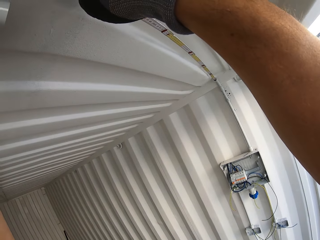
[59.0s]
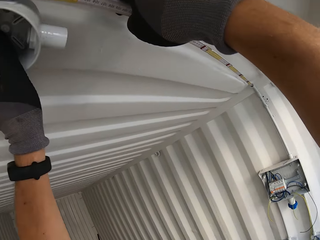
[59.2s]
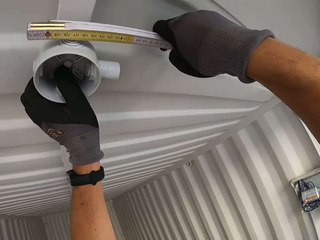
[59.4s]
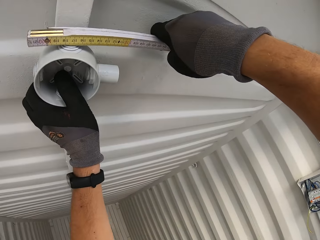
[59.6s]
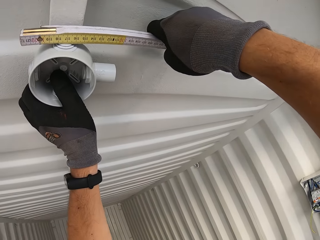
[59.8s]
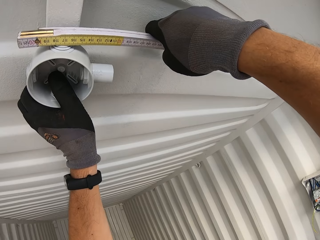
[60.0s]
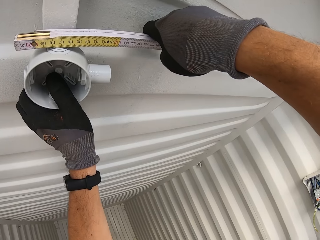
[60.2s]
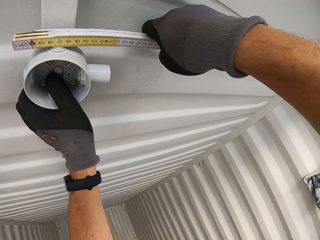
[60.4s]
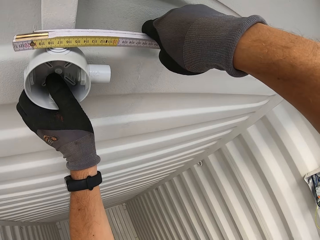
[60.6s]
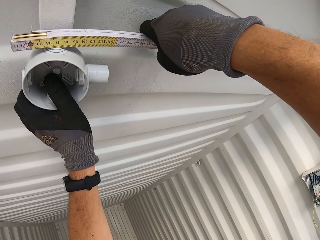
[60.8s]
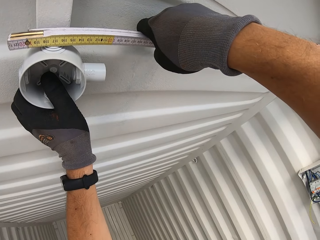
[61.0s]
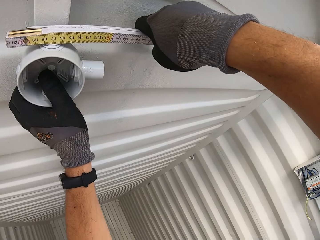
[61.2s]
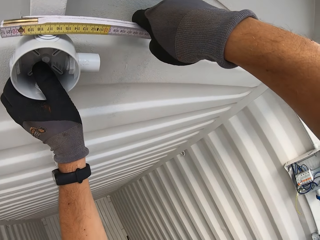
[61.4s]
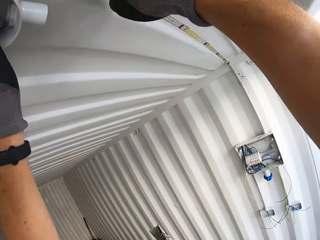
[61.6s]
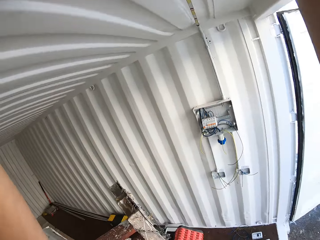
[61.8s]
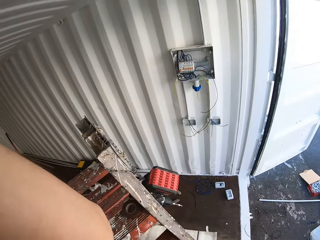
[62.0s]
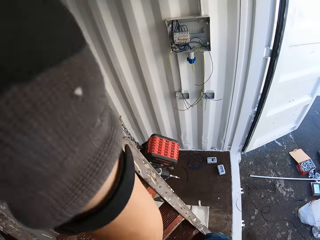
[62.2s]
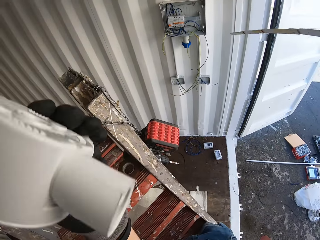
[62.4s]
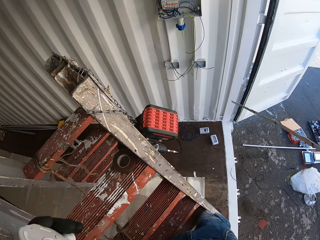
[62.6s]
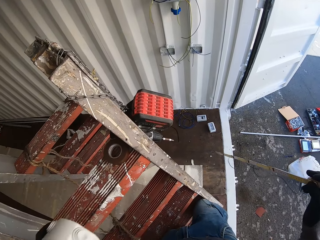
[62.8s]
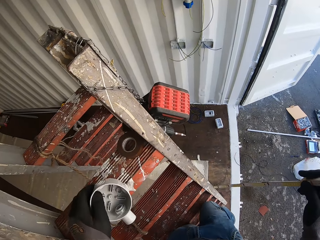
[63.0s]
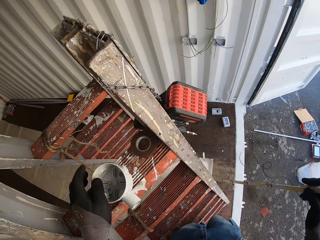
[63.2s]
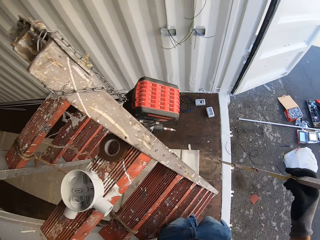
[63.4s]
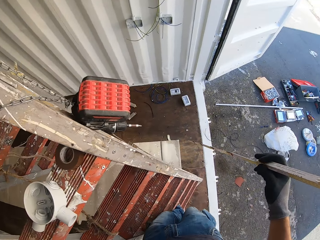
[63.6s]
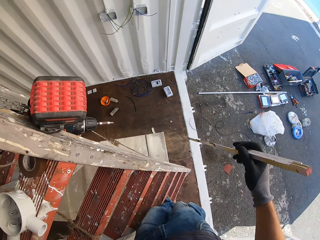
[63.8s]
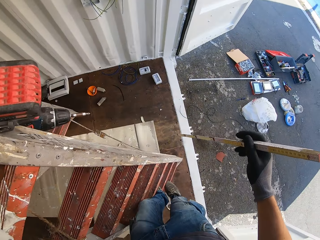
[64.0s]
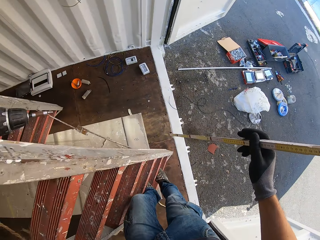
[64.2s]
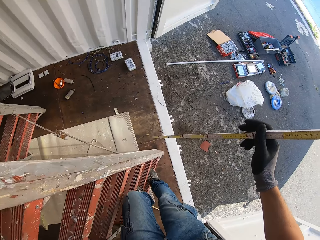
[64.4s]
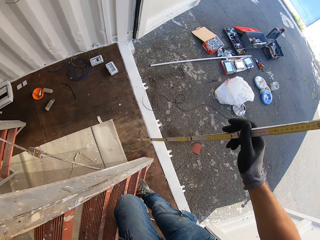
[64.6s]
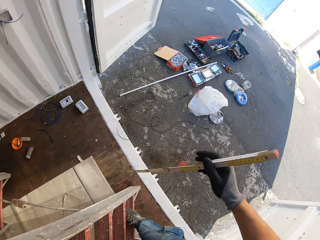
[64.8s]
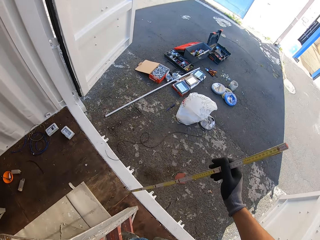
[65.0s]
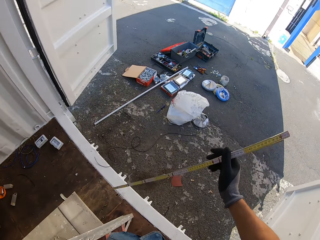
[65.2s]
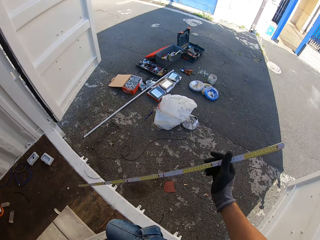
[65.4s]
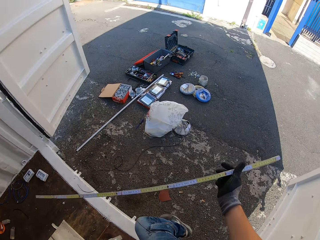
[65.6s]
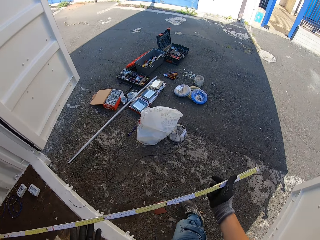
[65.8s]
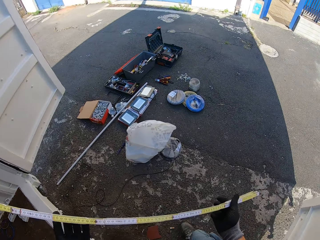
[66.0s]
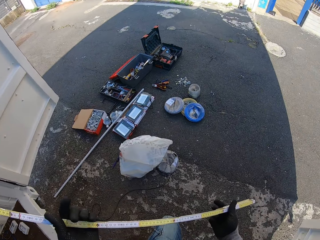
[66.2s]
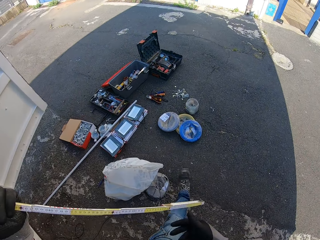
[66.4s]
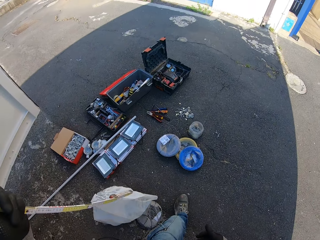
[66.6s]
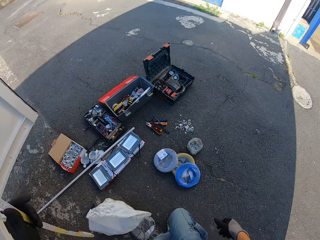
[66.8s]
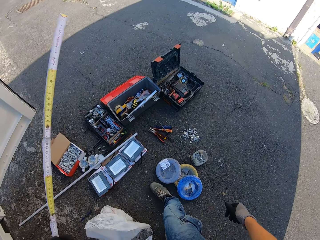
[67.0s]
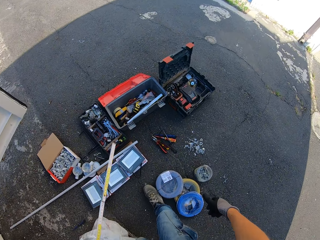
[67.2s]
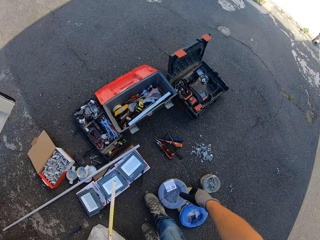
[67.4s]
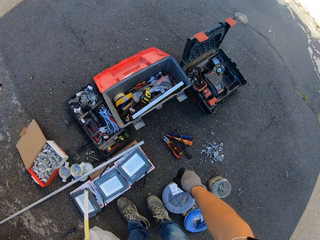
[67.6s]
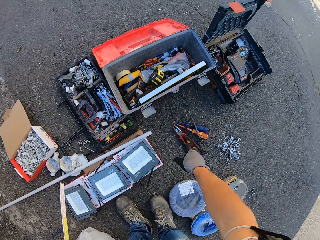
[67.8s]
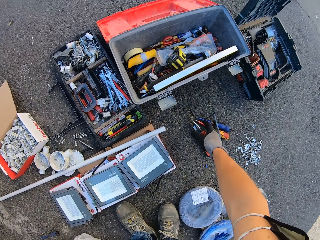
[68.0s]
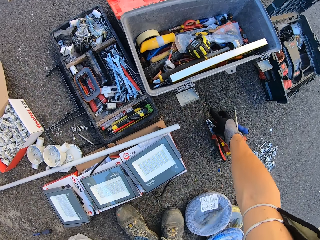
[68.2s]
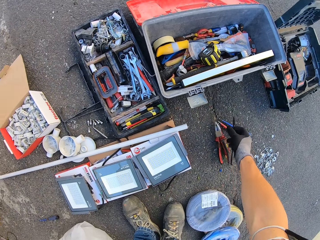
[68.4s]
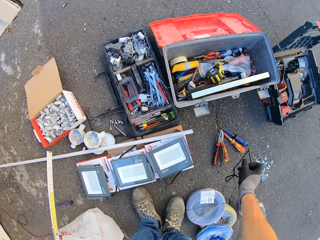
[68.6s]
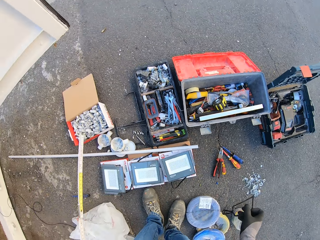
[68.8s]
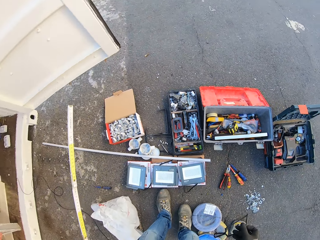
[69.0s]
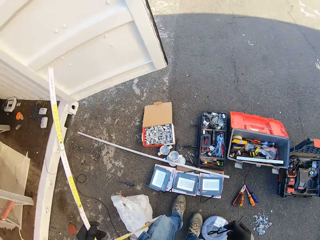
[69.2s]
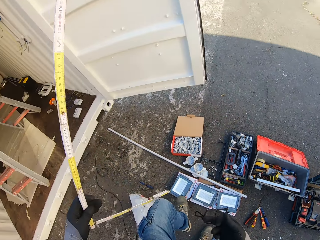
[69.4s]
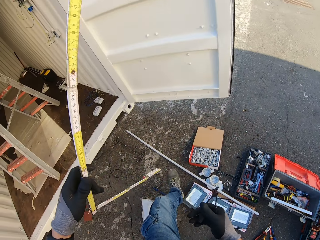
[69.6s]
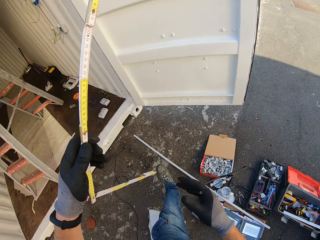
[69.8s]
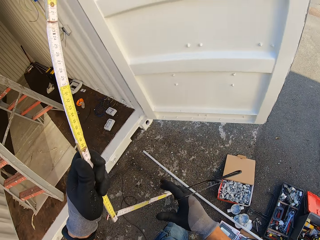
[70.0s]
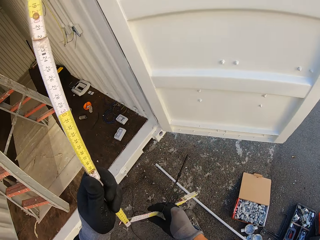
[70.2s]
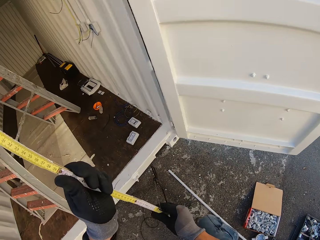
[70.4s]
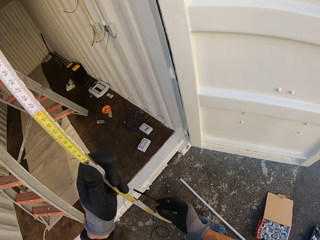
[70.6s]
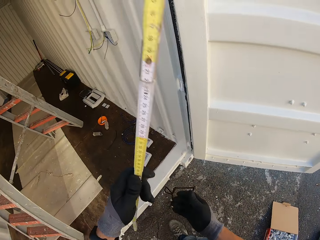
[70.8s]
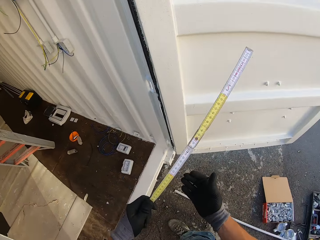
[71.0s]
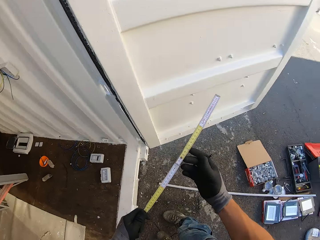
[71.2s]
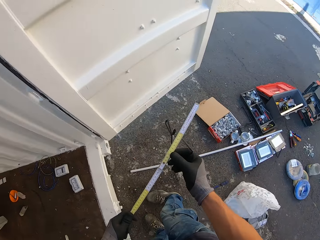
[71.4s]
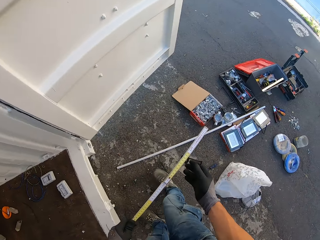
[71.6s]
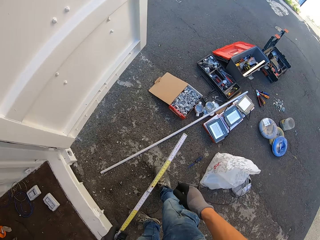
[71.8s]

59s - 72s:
The camera wearer places the round box on the ladder. They go down the stairs with the measuring tape. They carry the measuring tape. They hold the measuring tape. They pick up the mini hacksaw from the ground. They carry the mini hacksaw and the measuring tape.

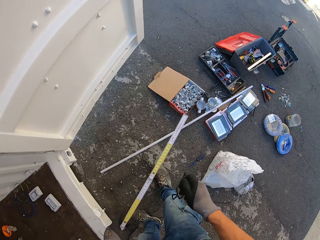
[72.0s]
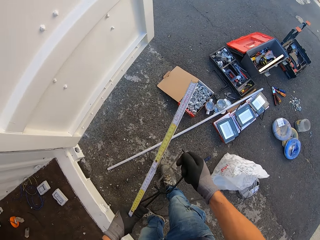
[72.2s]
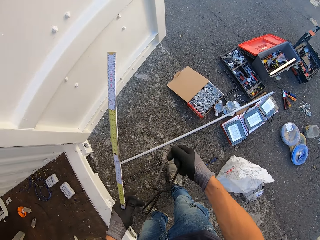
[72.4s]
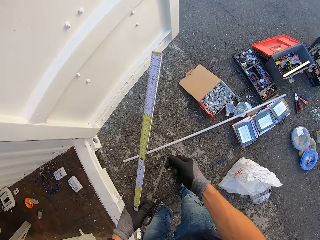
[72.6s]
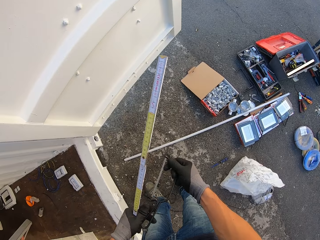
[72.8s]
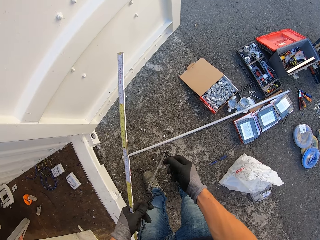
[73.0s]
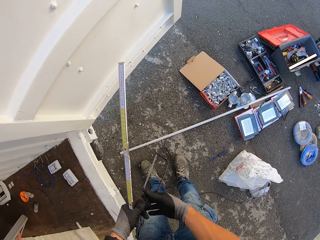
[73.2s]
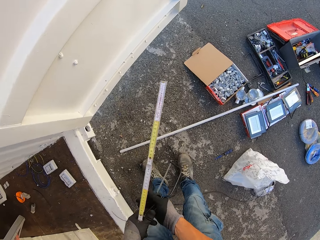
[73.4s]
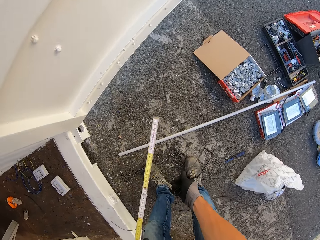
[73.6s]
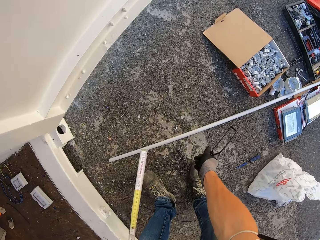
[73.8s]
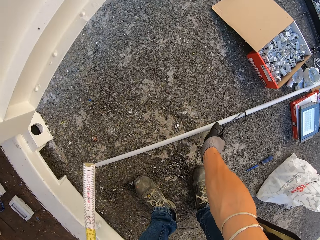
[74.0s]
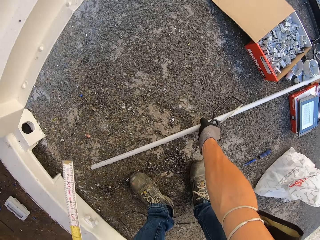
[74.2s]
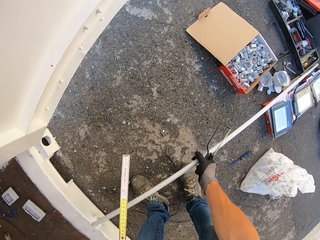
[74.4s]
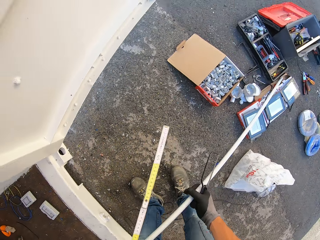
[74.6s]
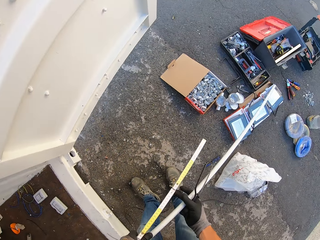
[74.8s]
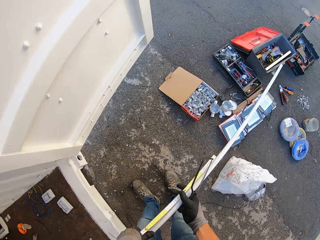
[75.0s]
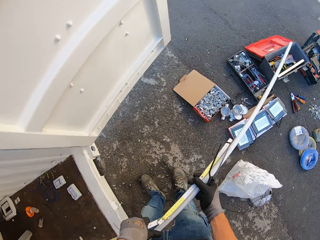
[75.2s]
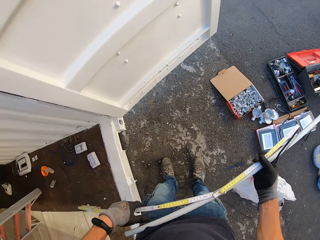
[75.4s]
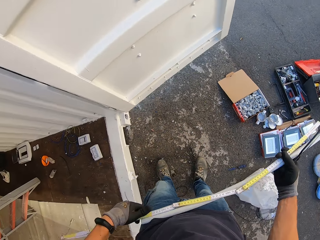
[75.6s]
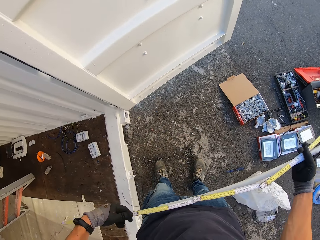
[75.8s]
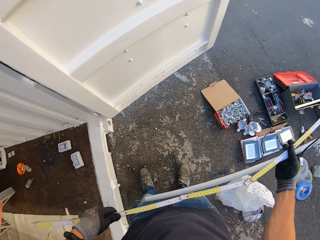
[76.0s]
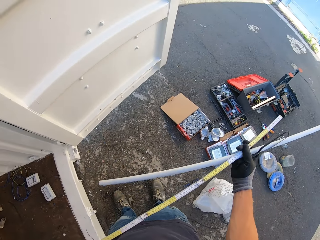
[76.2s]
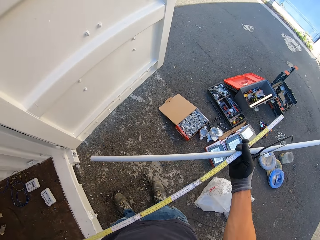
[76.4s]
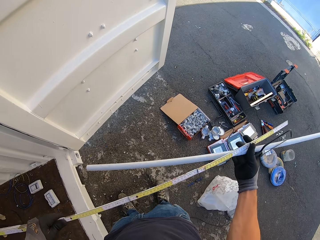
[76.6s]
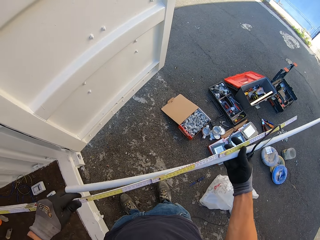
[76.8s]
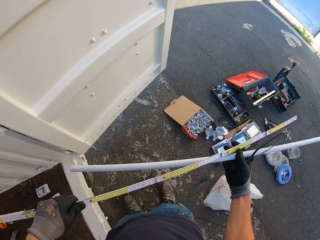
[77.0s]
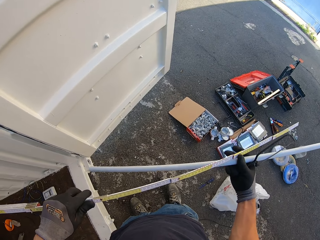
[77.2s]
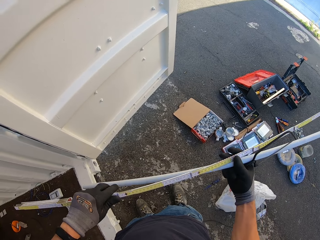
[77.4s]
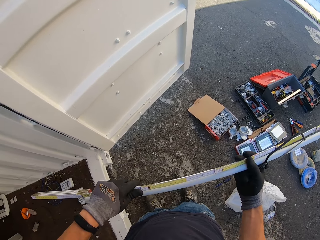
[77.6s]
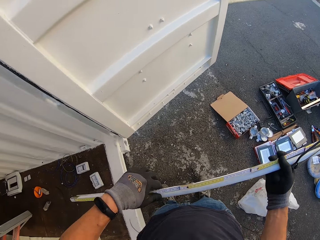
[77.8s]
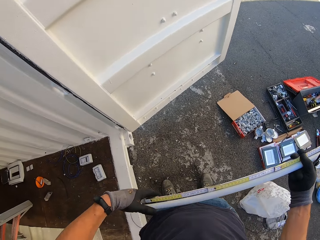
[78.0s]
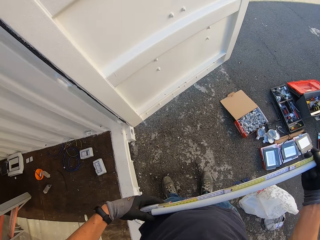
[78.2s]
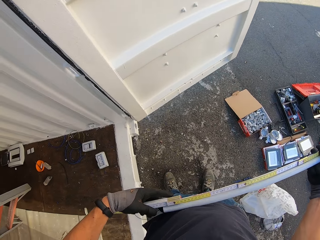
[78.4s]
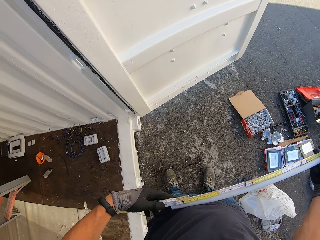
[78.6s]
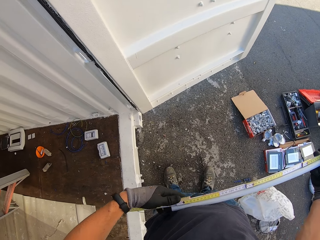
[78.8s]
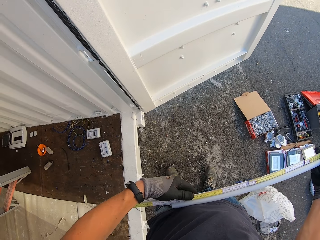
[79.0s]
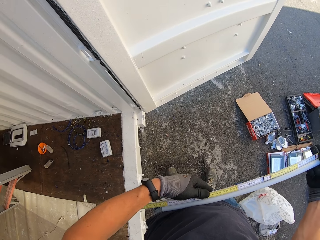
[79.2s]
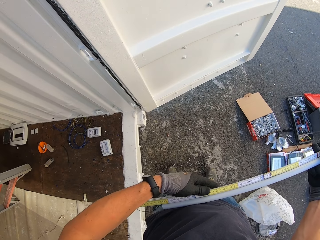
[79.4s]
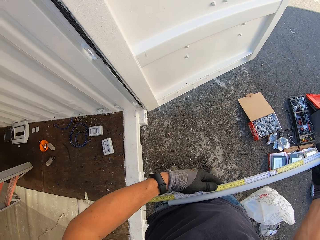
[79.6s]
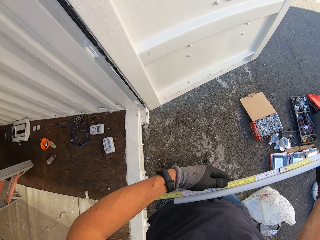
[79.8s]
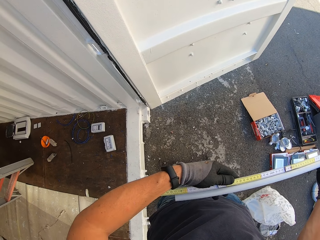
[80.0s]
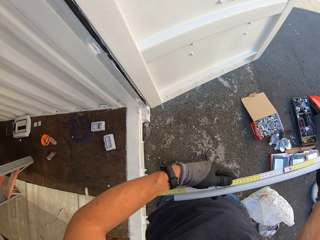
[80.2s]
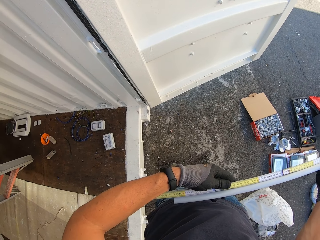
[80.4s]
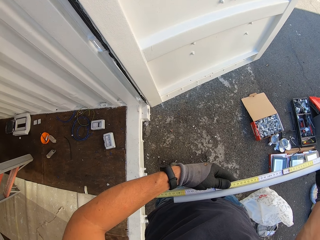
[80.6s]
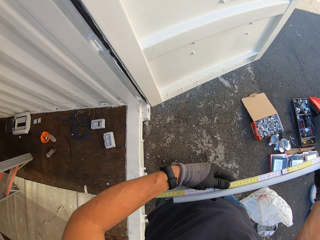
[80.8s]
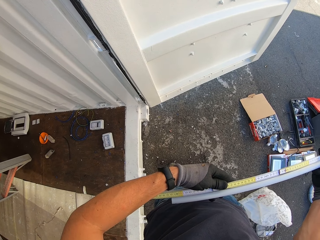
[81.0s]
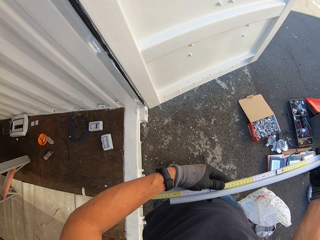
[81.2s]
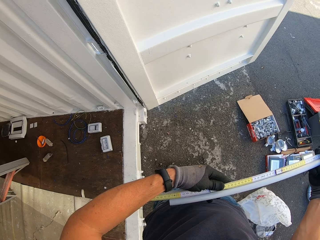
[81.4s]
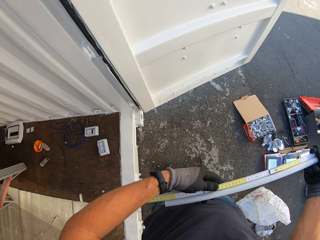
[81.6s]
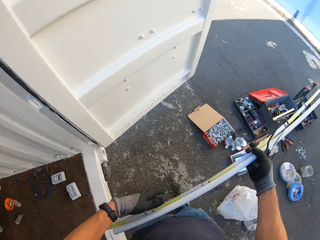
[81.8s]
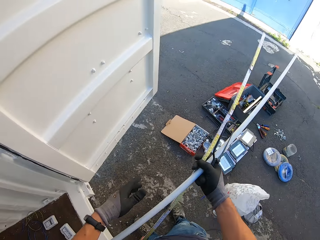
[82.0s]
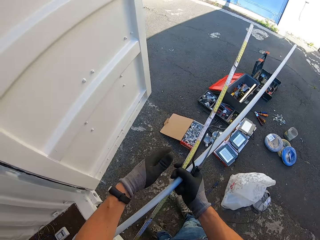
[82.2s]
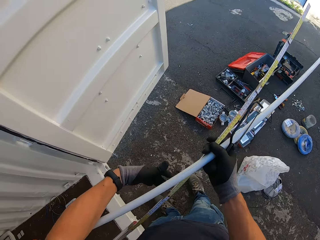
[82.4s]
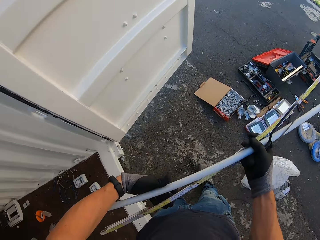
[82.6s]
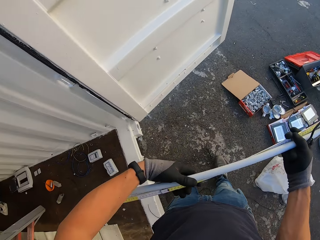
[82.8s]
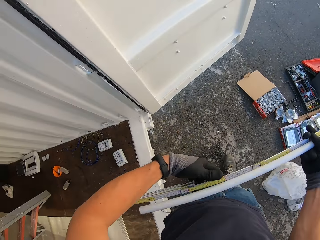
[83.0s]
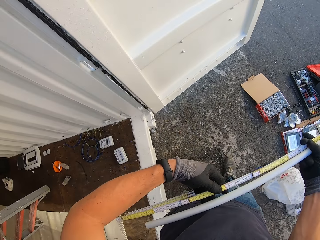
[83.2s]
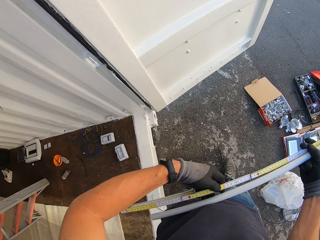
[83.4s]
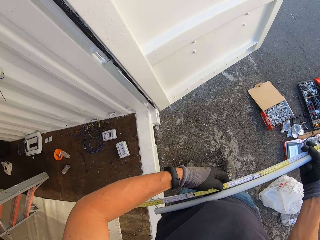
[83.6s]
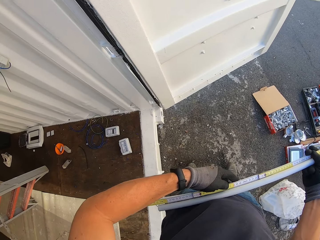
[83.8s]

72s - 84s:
The camera wearer holds the mini hacksaw and the measuring tape. They take the wire tube or conduit pipe from the ground. They hold the mini hacksaw and the measuring tape. They hold the mini hacksaw. They measure the conduit pipe. They measure the wire tube with the folding ruler.
